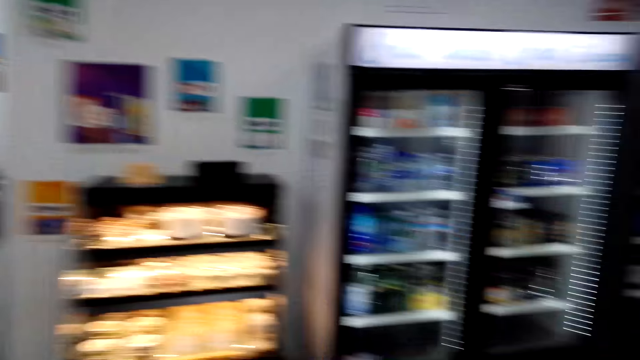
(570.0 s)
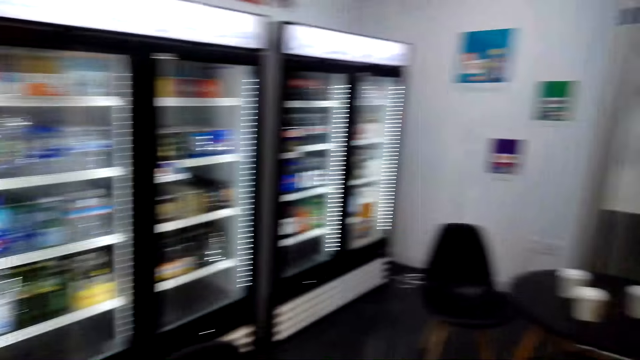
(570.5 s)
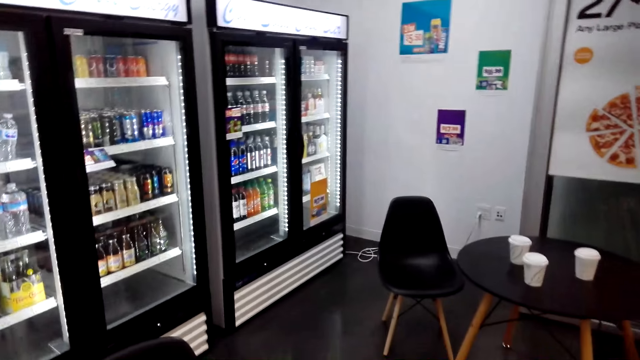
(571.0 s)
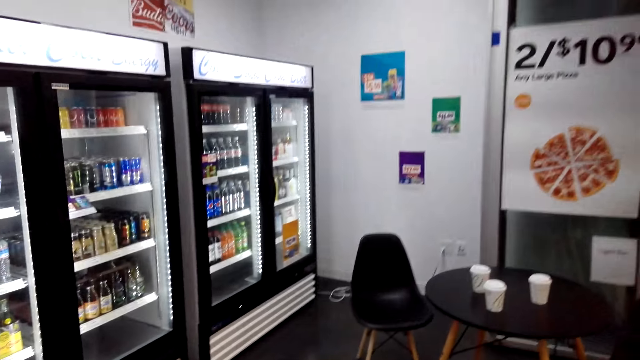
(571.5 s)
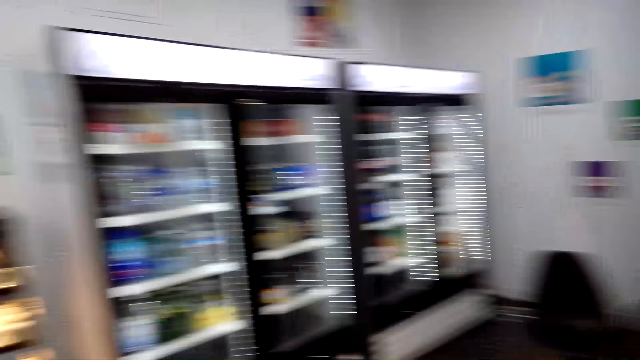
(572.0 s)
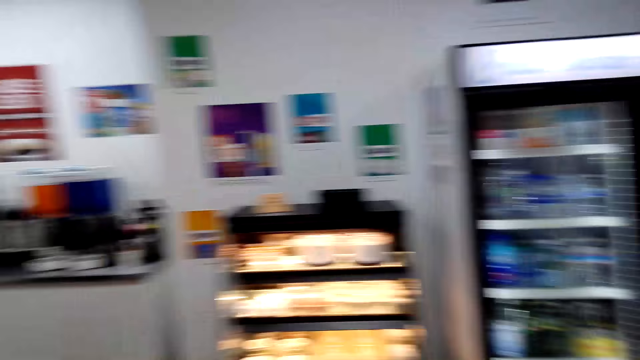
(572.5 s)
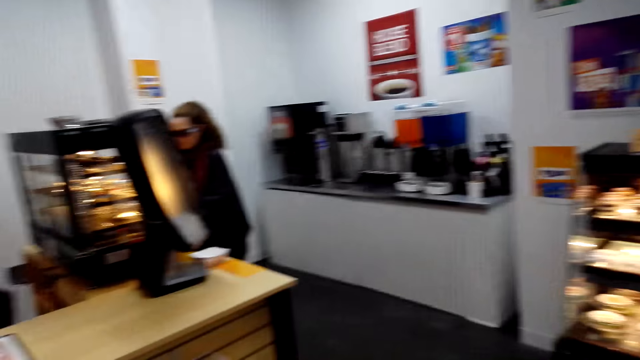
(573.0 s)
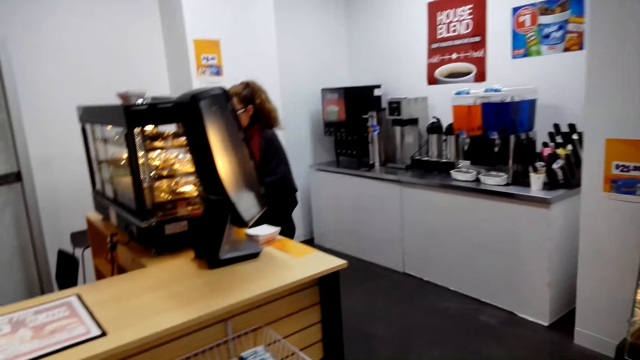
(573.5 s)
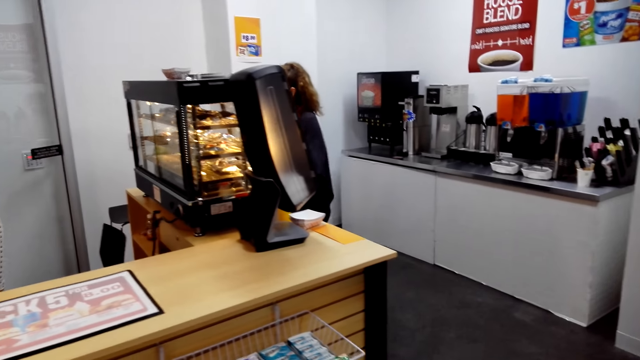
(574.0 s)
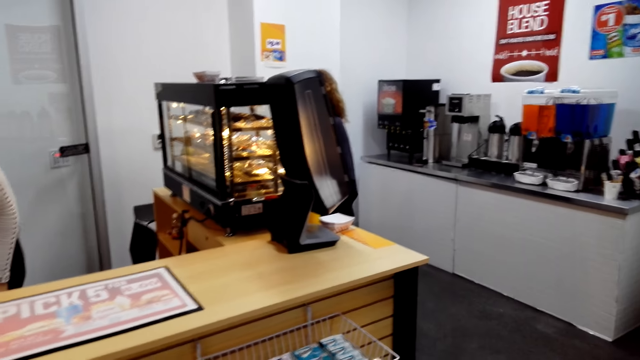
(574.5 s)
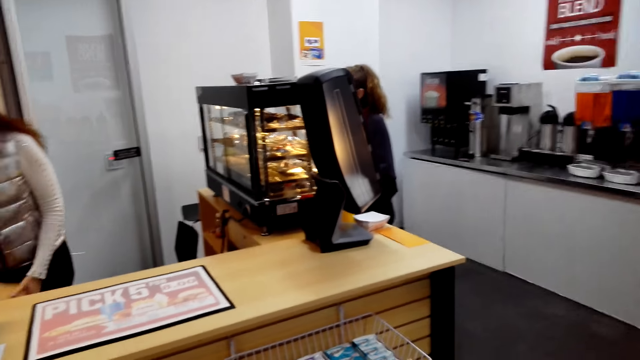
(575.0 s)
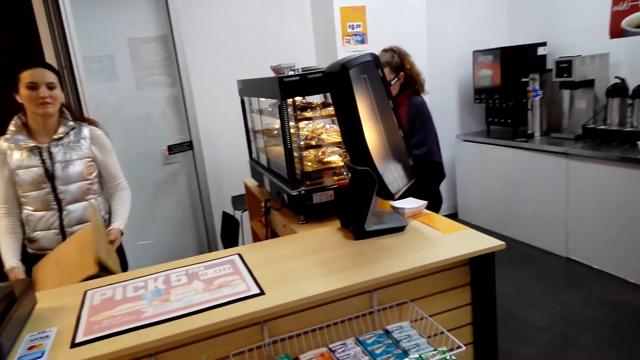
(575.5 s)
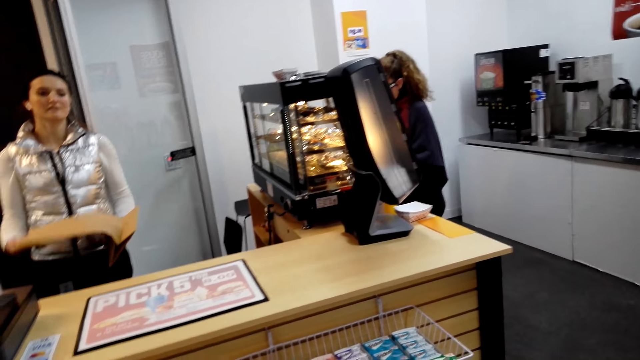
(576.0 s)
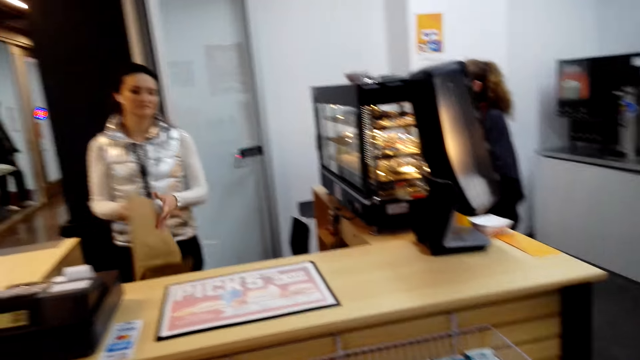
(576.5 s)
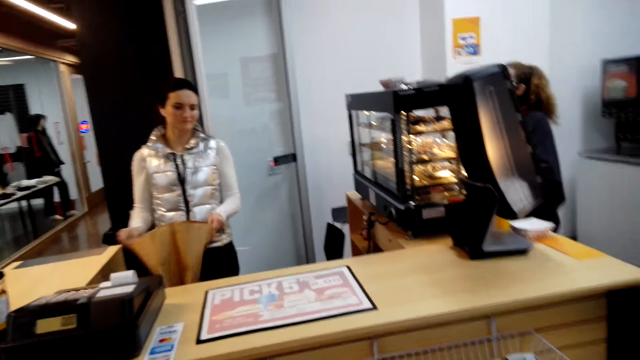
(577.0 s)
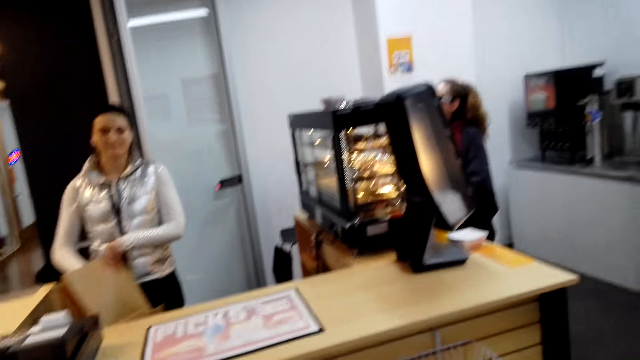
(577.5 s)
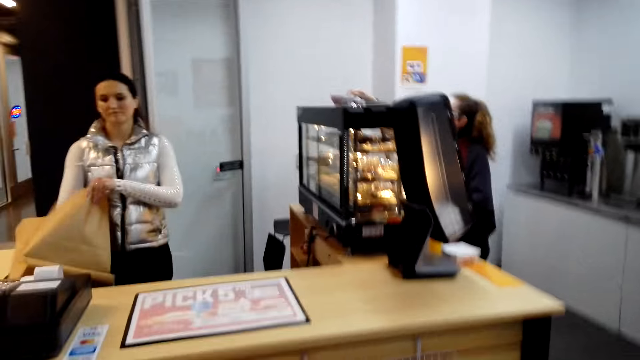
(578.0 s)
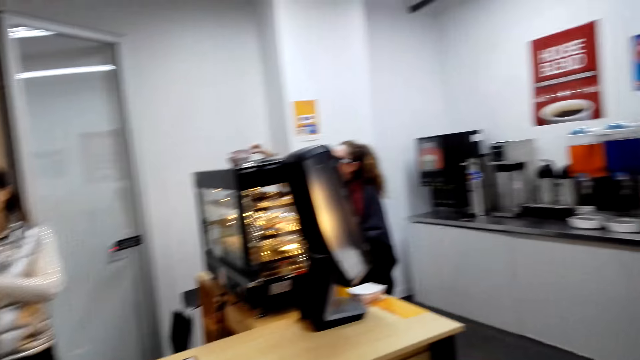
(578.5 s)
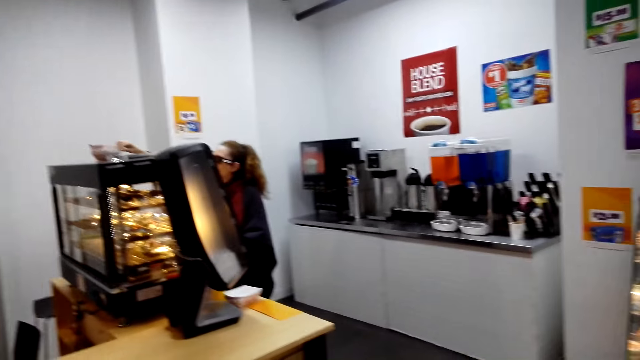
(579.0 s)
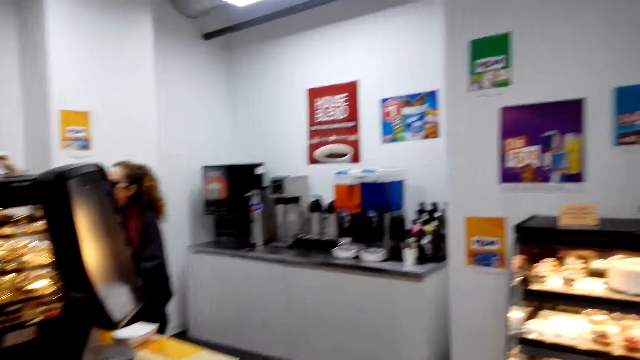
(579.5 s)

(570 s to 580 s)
The camera wearer converses with a woman.

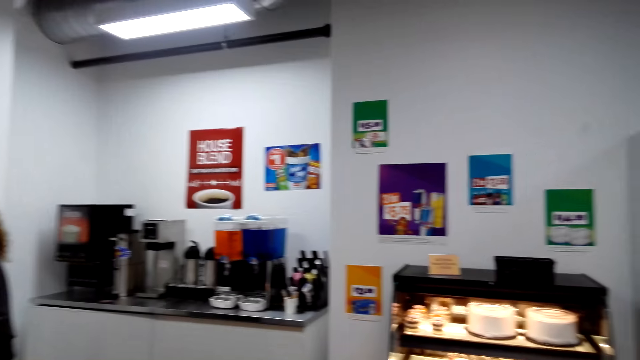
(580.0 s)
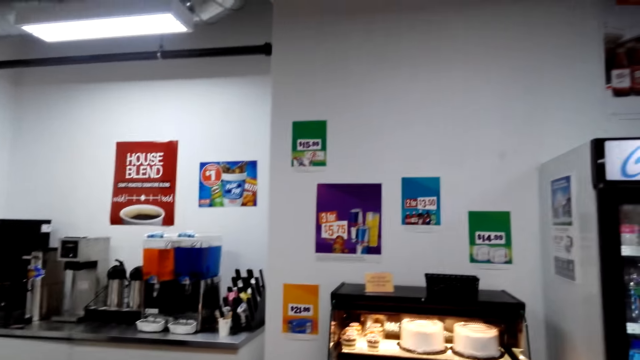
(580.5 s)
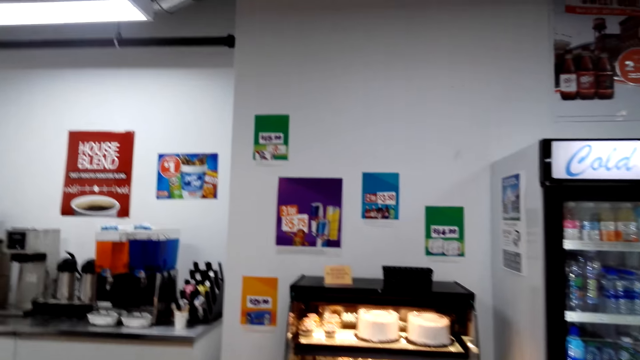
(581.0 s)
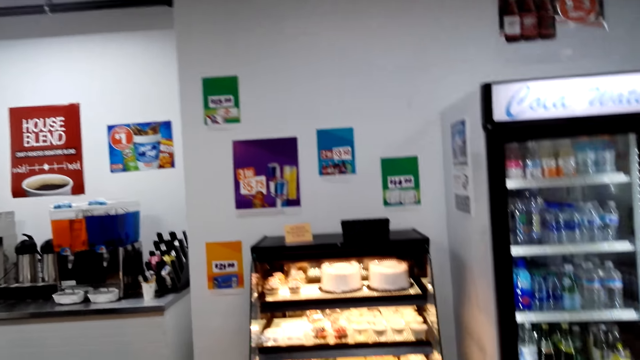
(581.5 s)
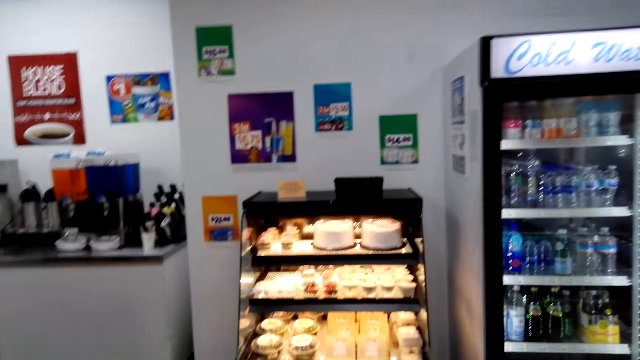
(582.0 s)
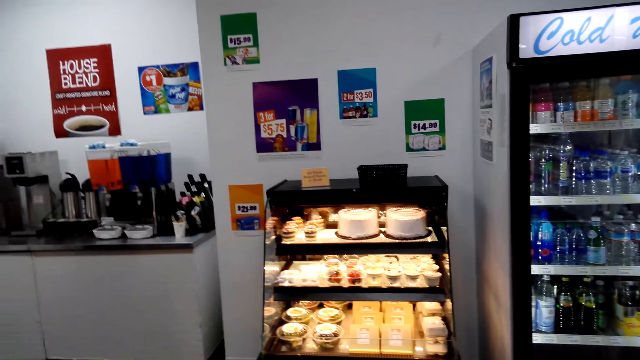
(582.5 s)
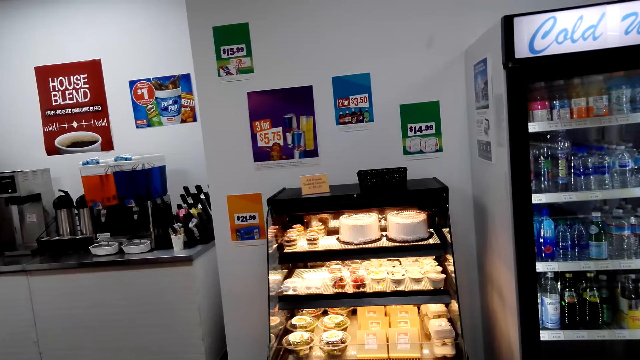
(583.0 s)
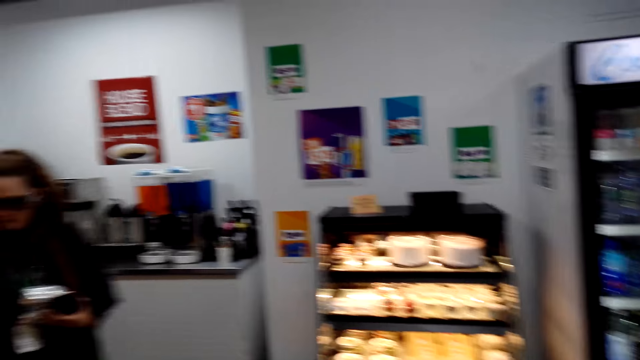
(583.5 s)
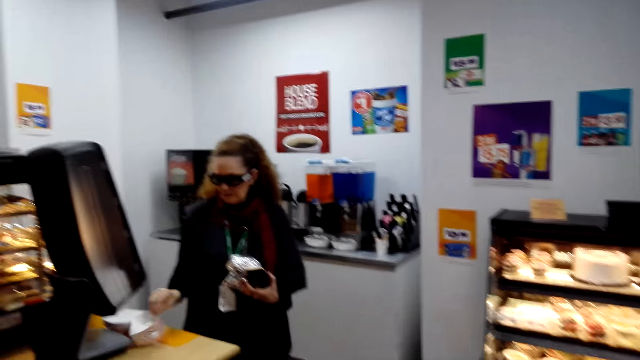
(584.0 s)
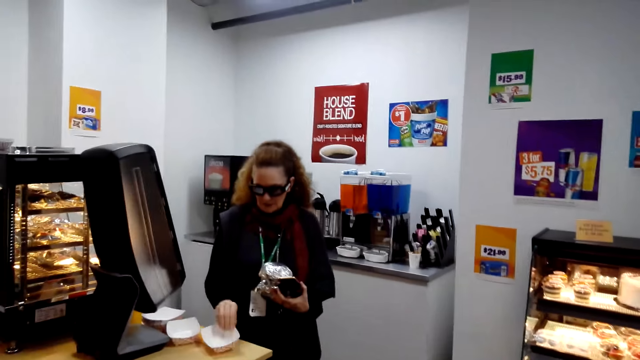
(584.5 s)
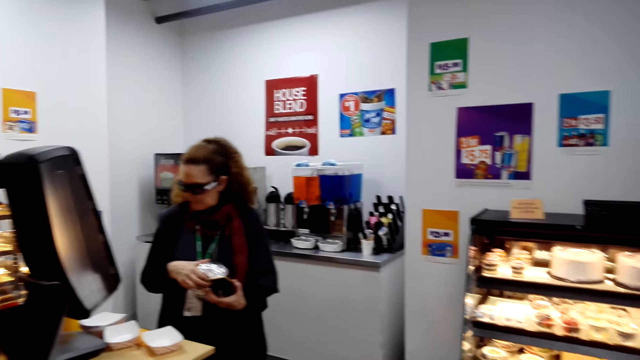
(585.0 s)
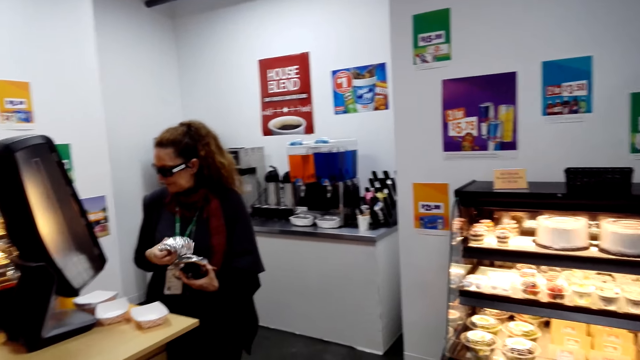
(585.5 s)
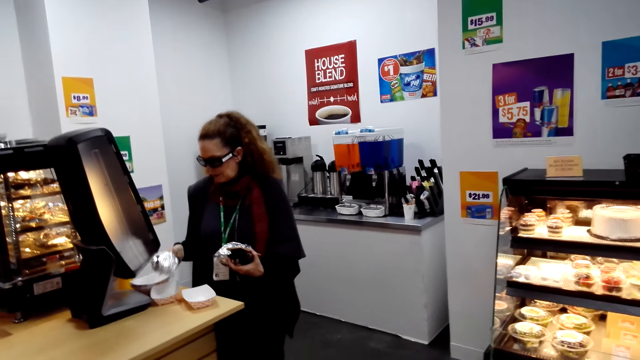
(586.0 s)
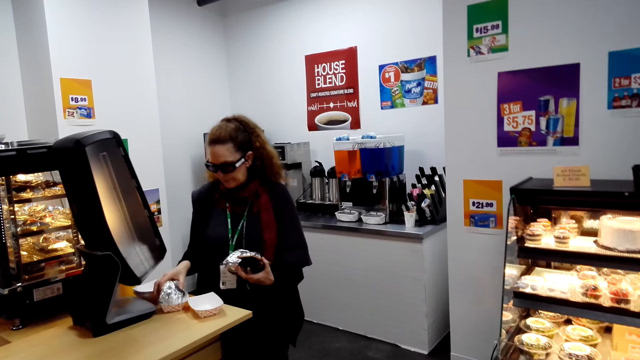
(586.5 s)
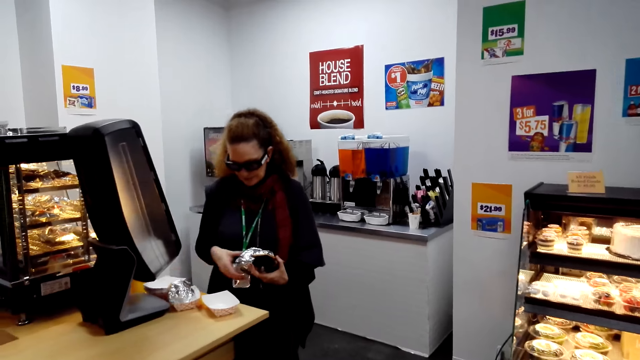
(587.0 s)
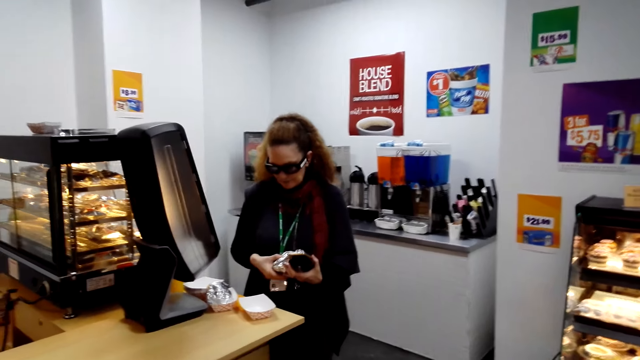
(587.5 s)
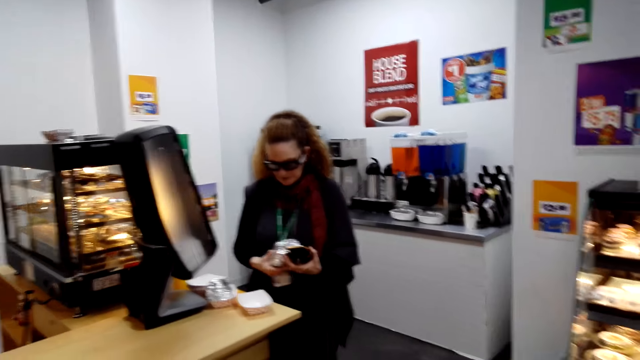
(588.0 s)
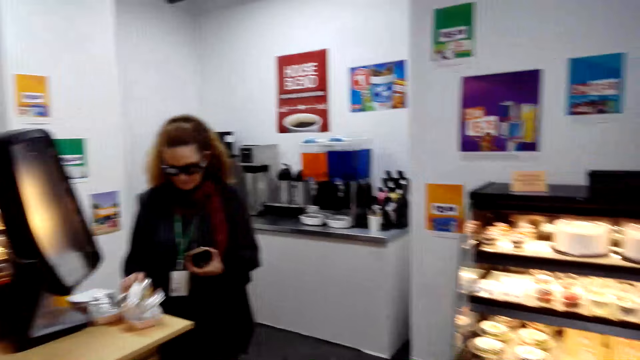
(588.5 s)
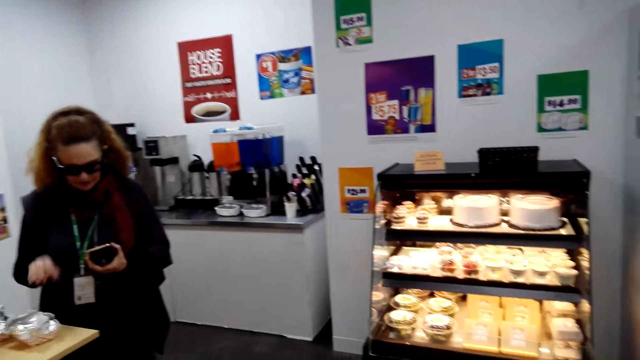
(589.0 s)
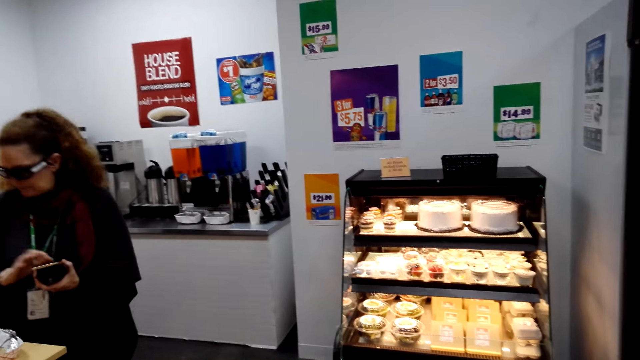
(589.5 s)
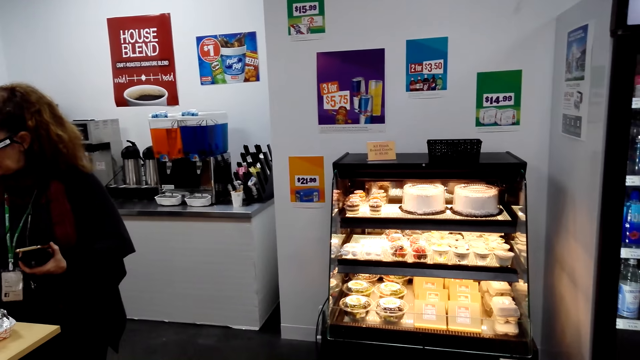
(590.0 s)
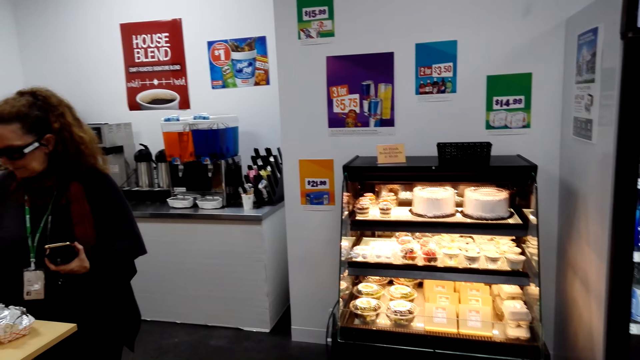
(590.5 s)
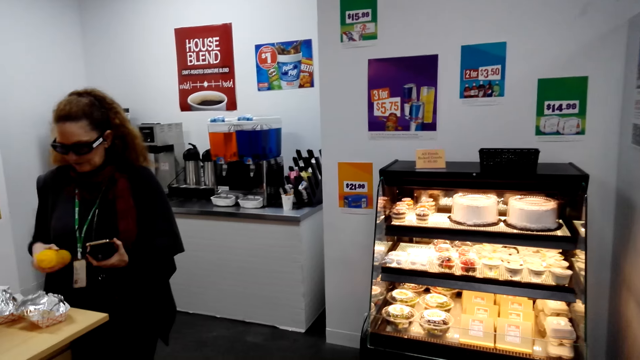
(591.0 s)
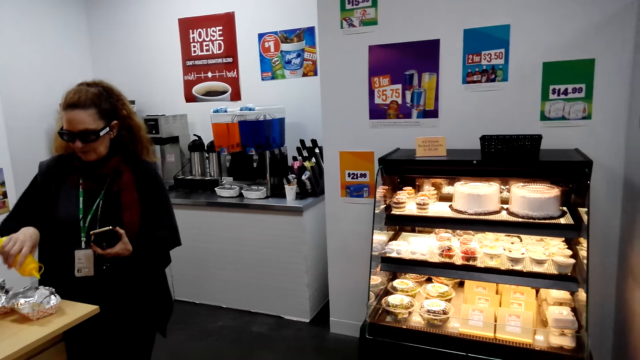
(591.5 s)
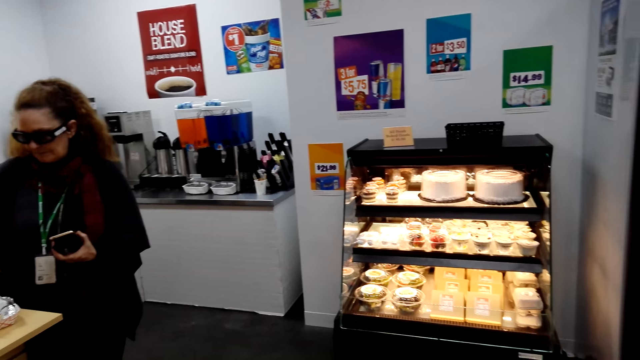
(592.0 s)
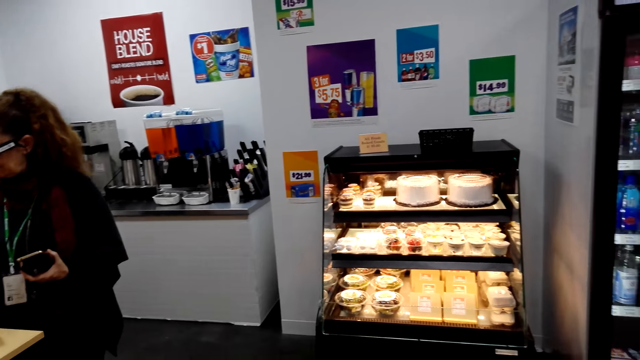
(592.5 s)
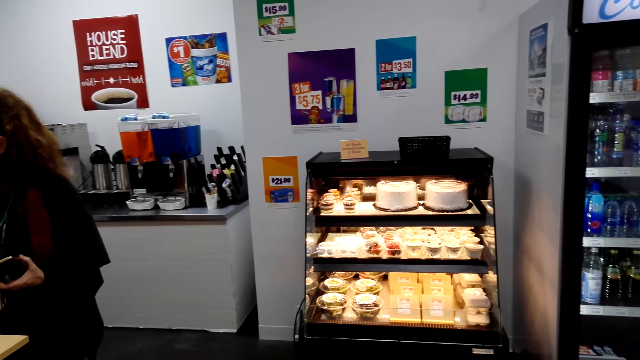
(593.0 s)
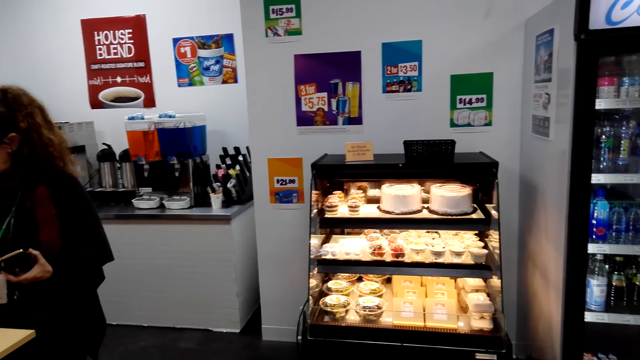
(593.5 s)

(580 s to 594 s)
The camera wearer moves the camera around the mall. A woman puts something on top of the table. The camera wearer converses with the woman. The woman looks at her cellphone and puts something on the plastic tin.
